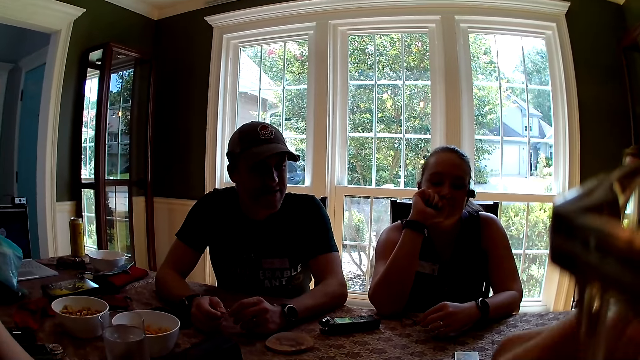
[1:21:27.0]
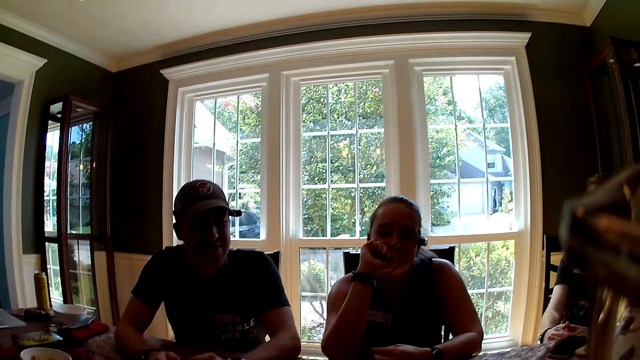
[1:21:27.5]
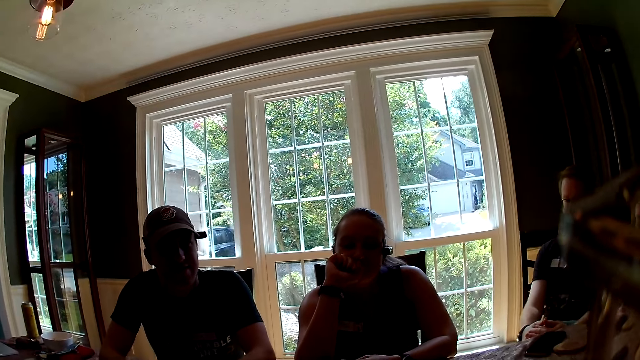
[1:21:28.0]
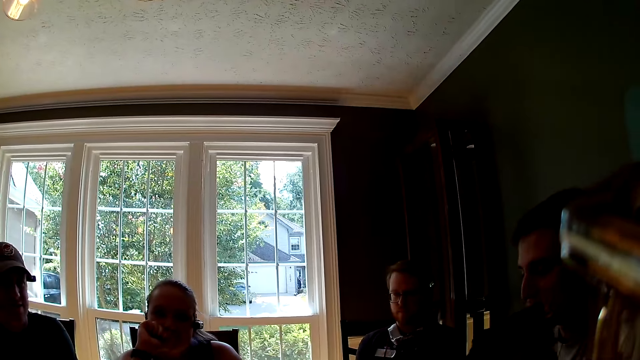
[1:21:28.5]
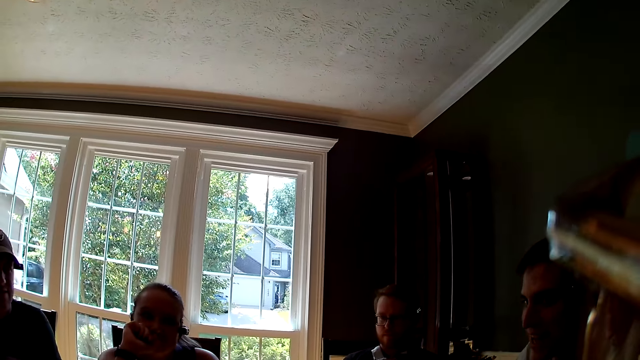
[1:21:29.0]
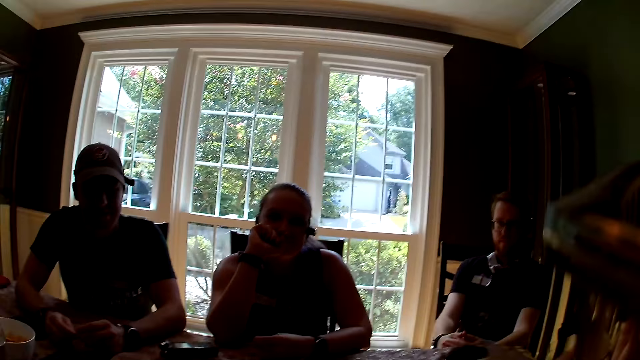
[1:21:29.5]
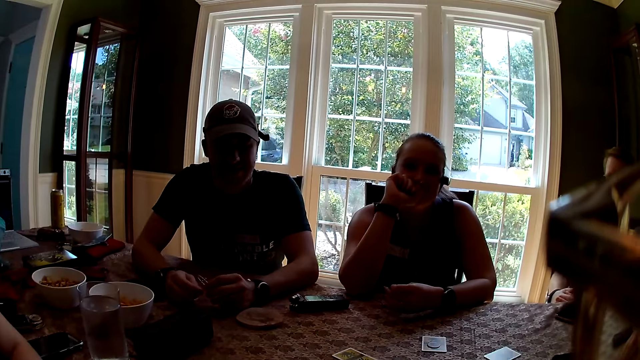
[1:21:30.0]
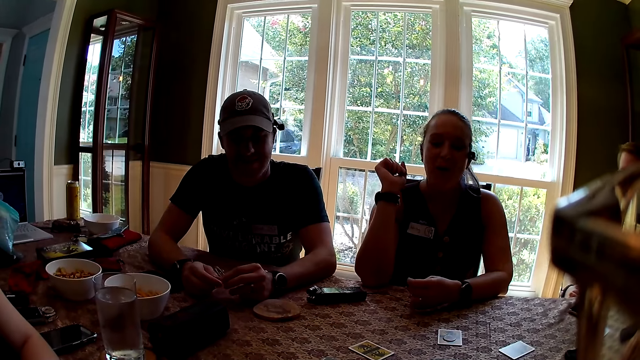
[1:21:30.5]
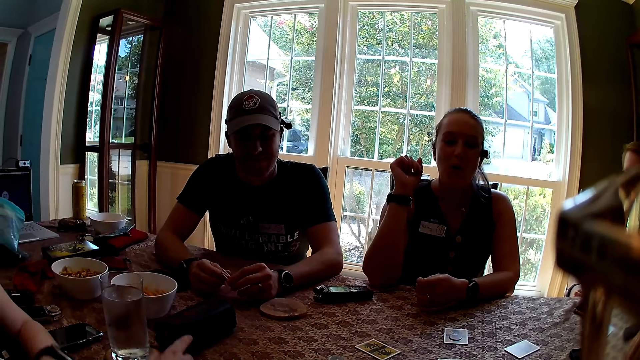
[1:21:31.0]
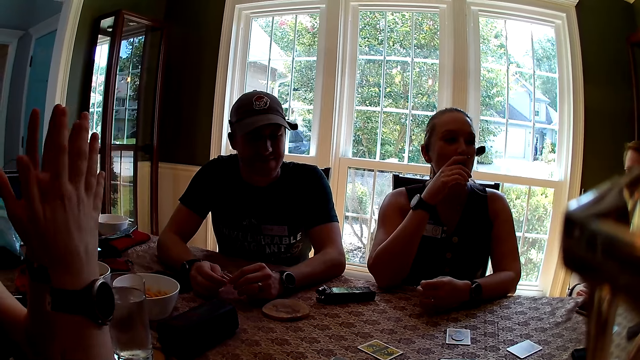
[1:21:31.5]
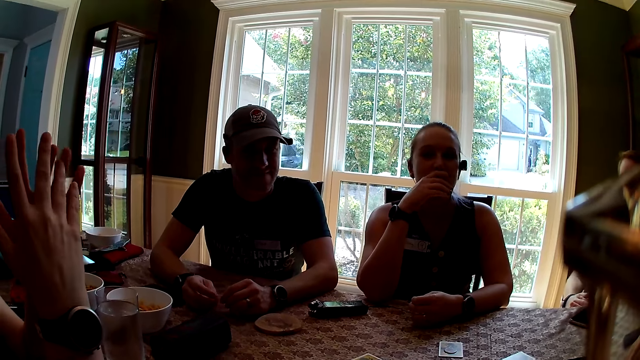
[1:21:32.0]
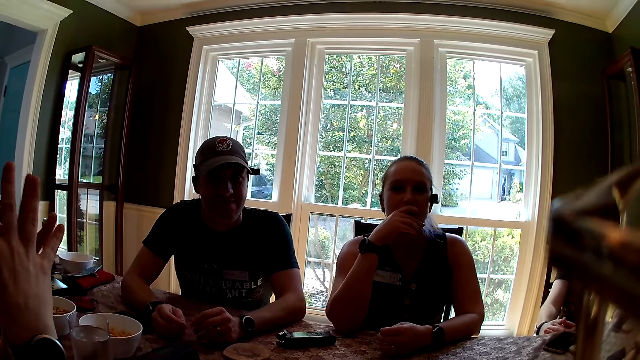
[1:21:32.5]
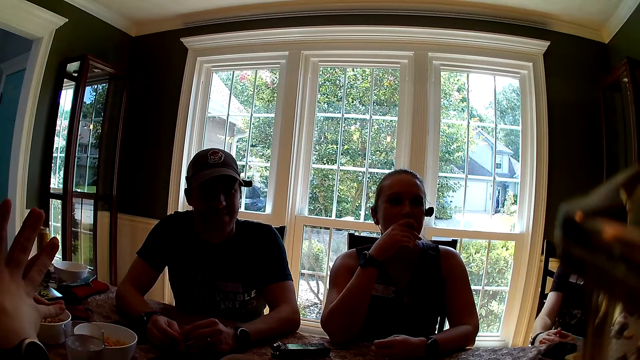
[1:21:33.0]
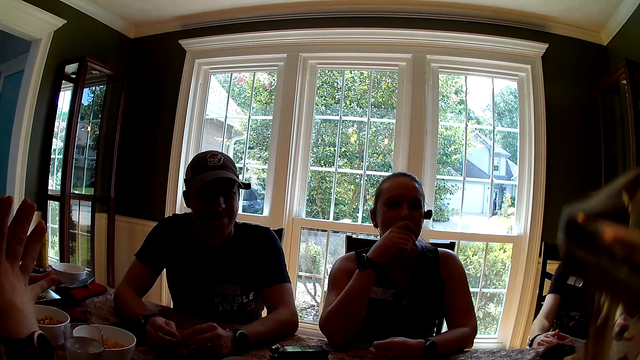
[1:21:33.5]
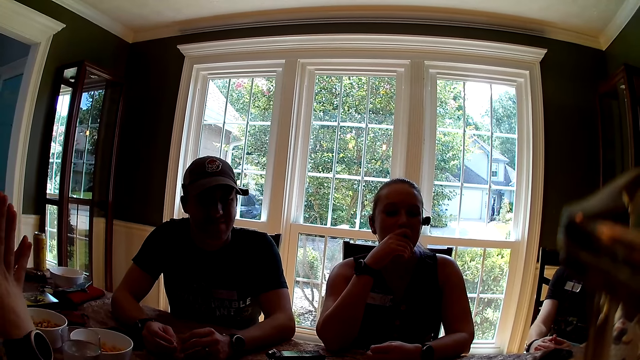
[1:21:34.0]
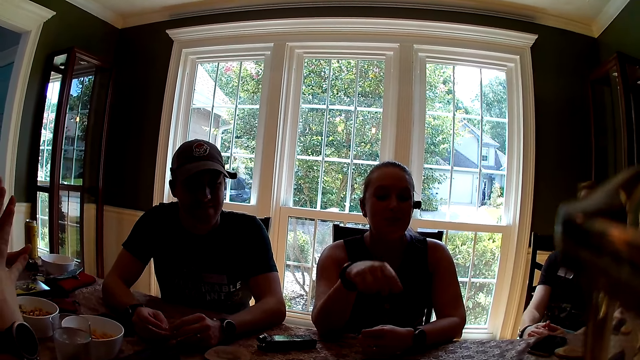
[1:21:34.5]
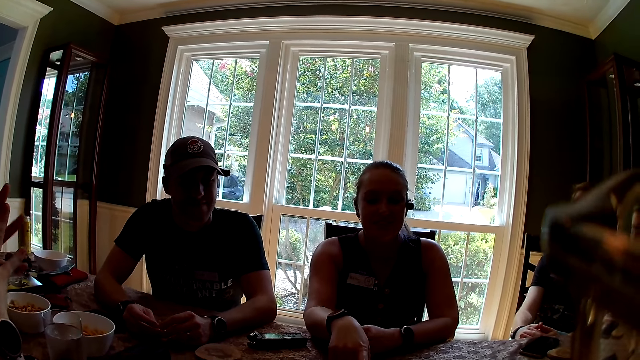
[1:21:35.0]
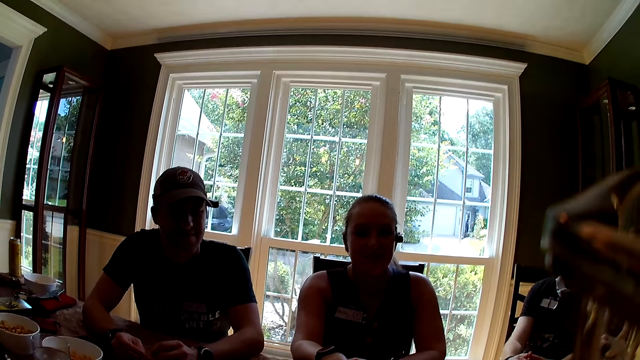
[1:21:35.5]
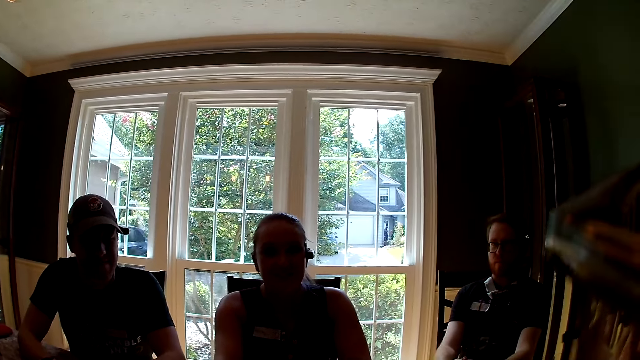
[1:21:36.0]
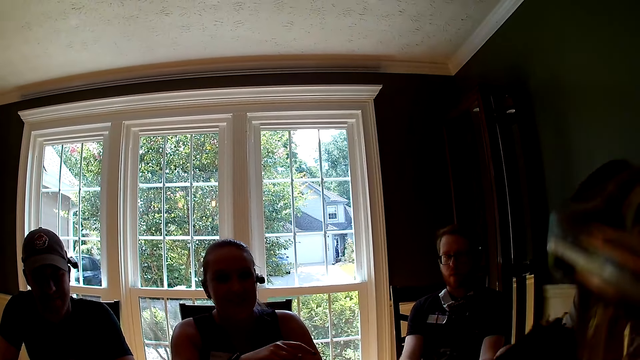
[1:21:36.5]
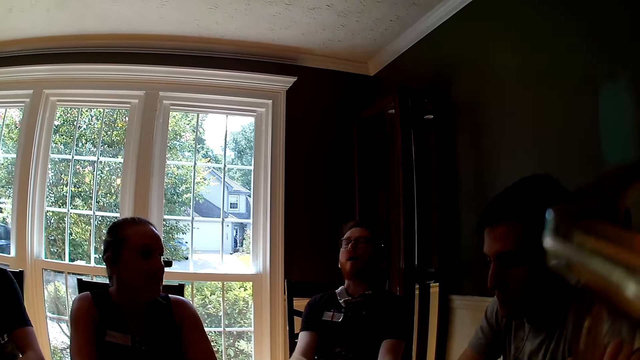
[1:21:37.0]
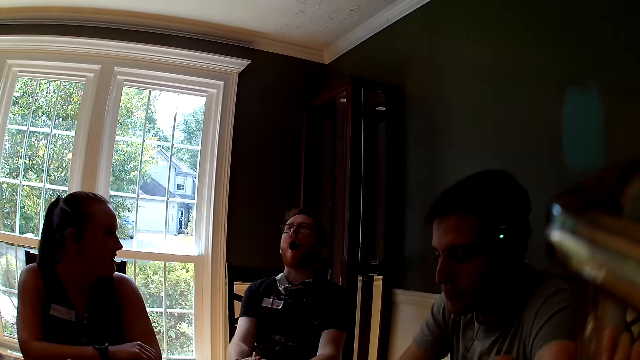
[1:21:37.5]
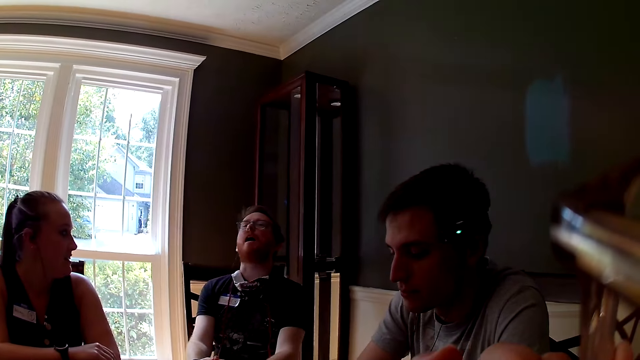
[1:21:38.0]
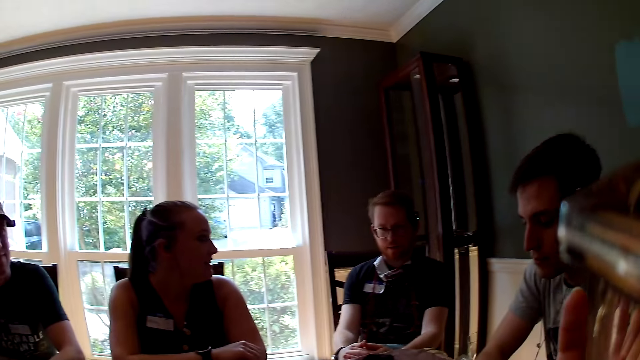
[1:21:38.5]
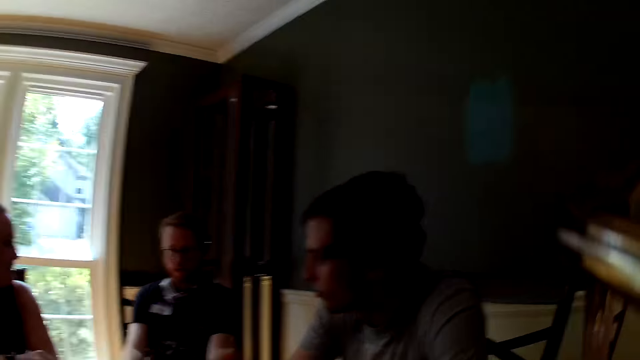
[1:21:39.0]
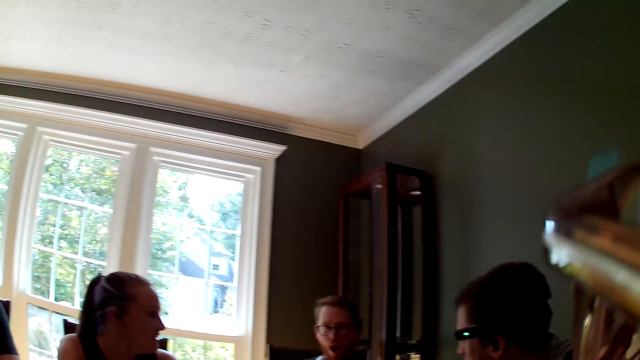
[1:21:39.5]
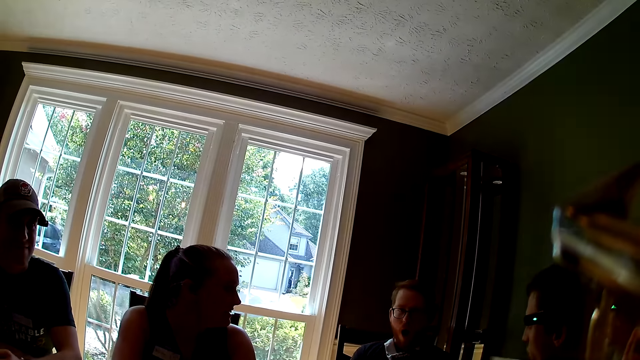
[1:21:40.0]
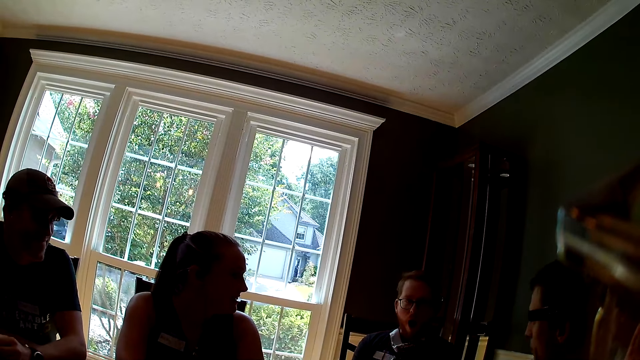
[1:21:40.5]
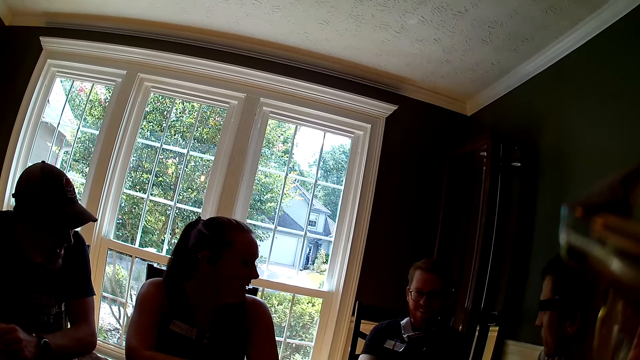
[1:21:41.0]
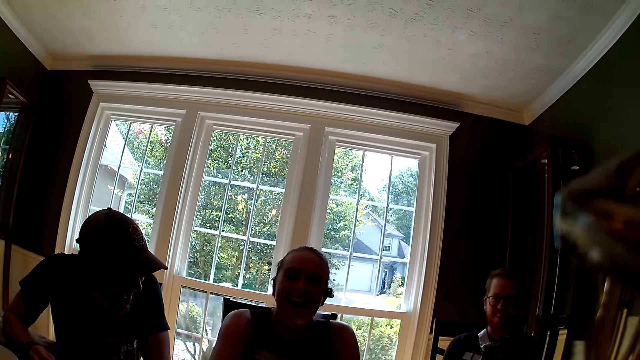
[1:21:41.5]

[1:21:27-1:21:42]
A man speaks to the group of people at the table. Another man interacts with the camera wearer. A woman speaks to the group of people at the table. The camera wearer speaks to the group of people at the table. Another woman speaks to the group of people at the table. The other woman interacts with the camera wearer. A third man speaks to the group of people at the table.

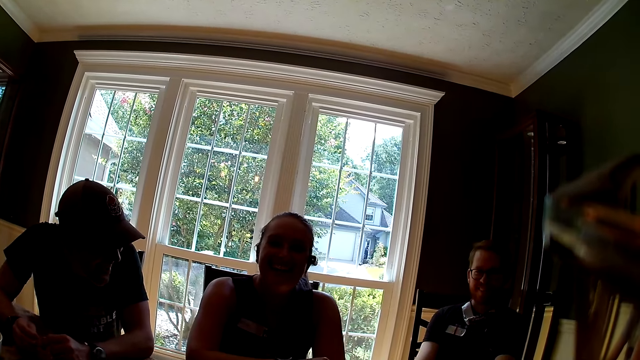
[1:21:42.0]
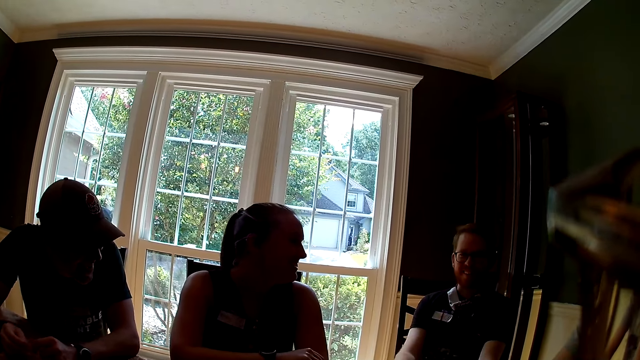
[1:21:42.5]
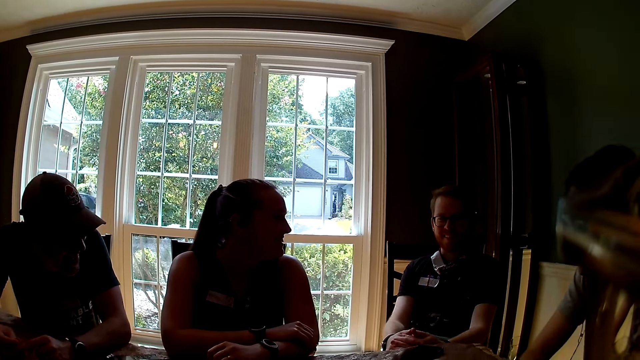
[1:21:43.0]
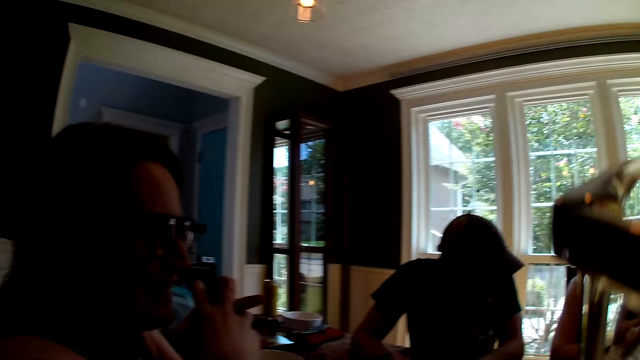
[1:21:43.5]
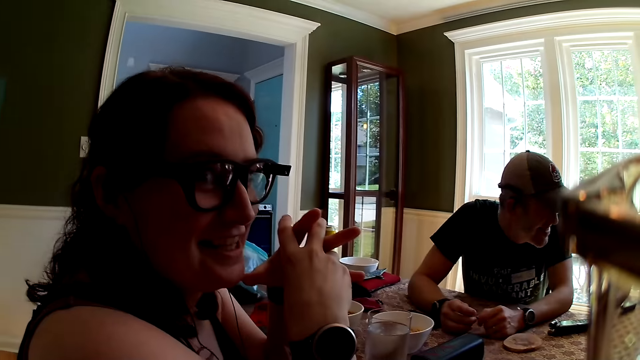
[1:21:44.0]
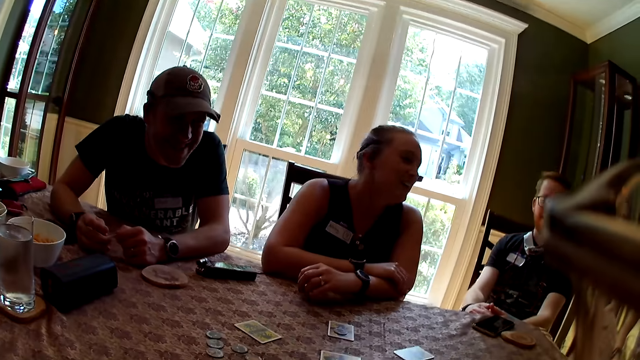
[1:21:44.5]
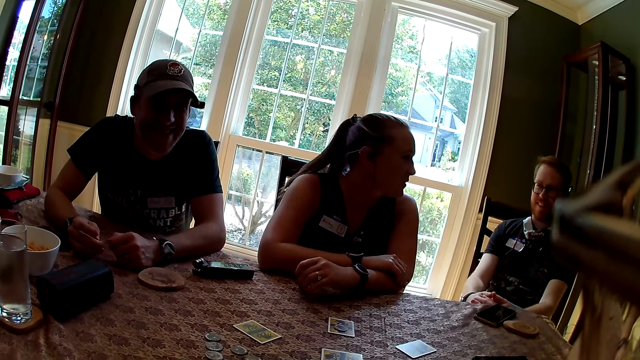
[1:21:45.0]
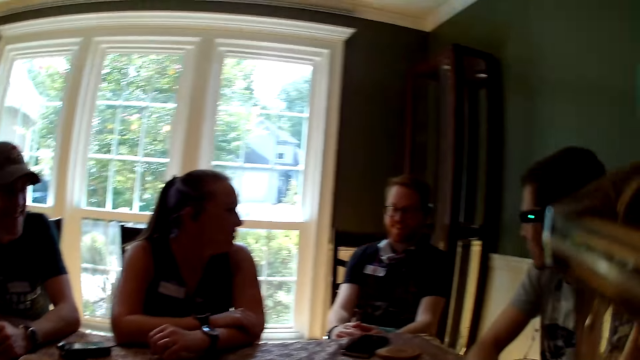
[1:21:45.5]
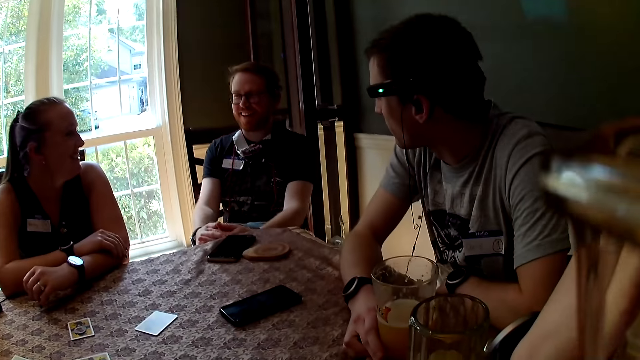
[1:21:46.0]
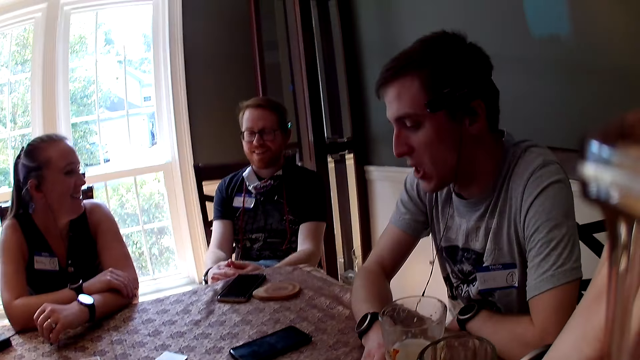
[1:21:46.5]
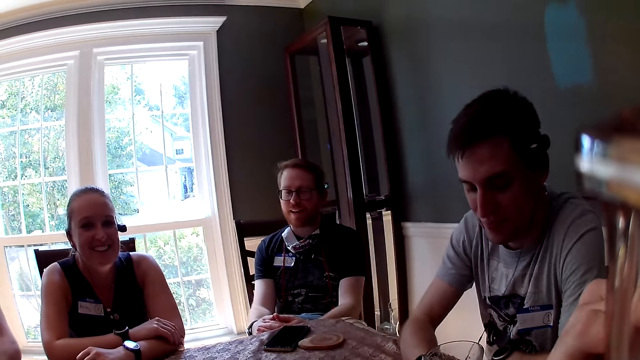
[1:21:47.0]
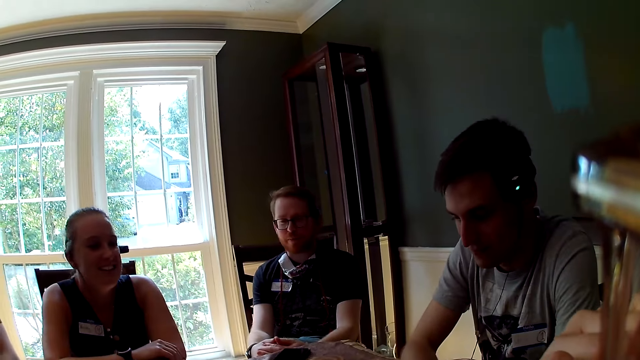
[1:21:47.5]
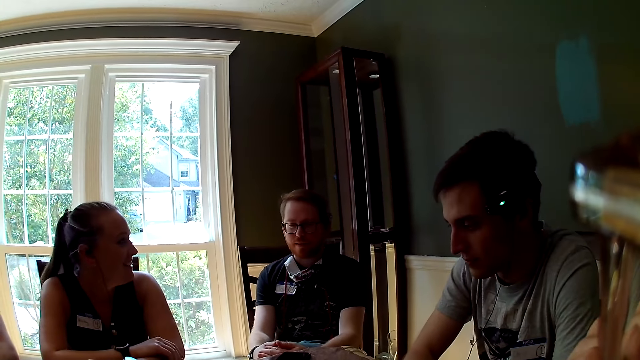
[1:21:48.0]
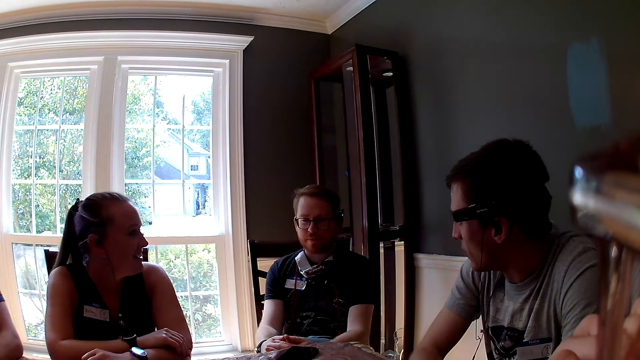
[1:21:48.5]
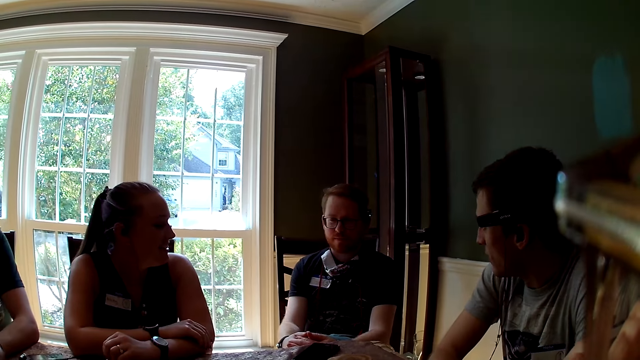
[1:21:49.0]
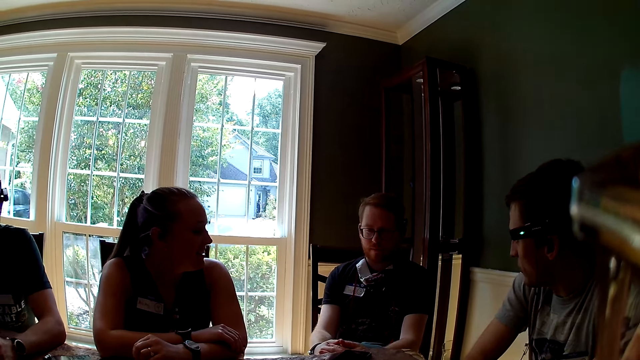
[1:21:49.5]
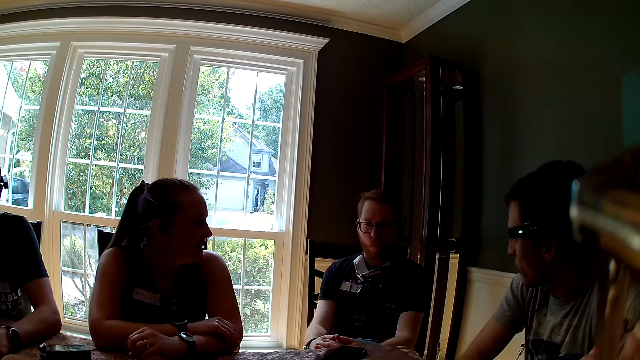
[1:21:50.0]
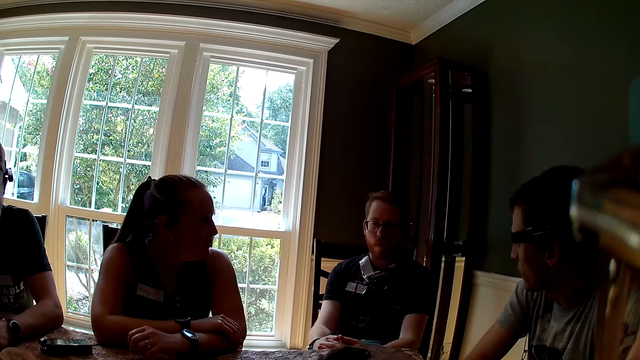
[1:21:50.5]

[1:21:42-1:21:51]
A lady interacts with a man. A woman speaks to another man.
